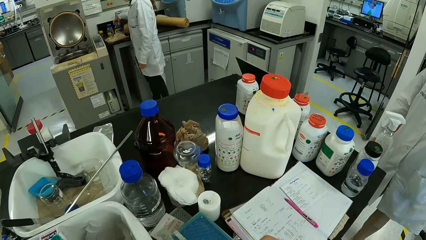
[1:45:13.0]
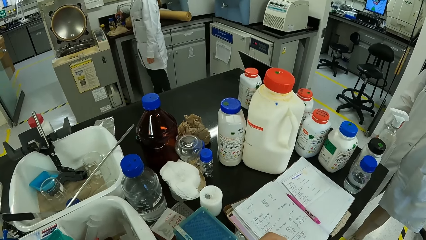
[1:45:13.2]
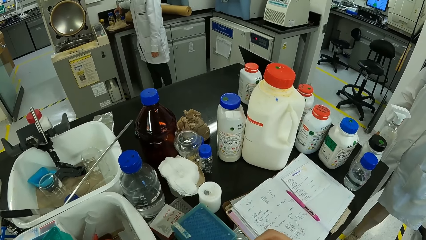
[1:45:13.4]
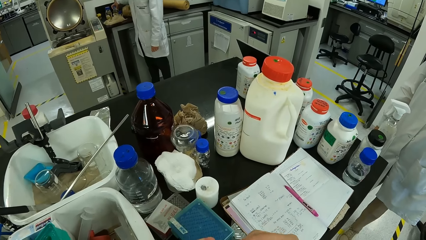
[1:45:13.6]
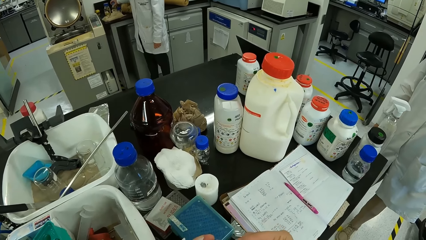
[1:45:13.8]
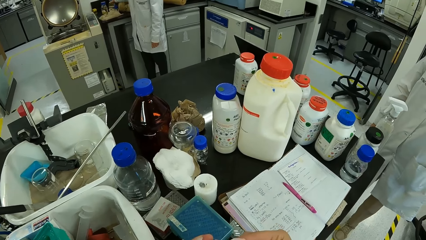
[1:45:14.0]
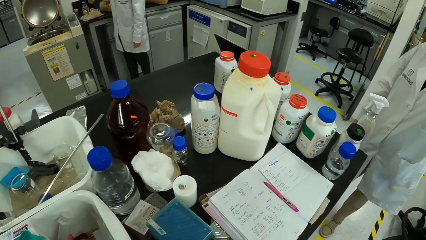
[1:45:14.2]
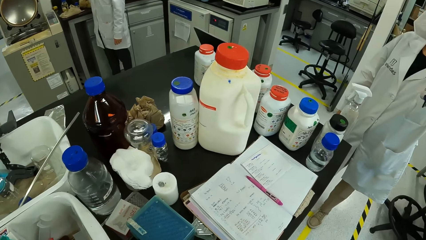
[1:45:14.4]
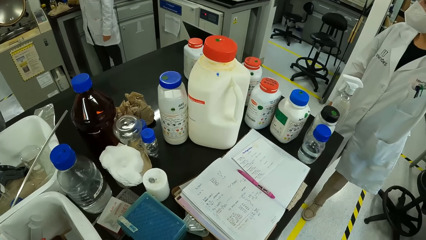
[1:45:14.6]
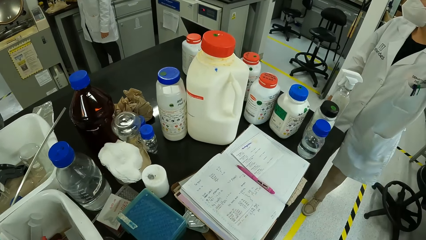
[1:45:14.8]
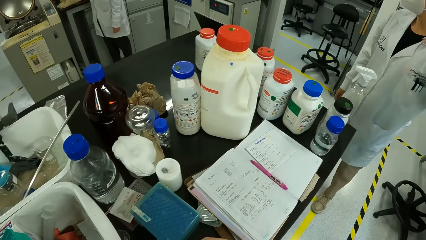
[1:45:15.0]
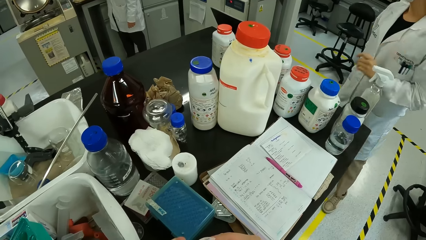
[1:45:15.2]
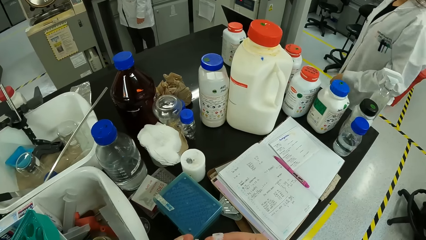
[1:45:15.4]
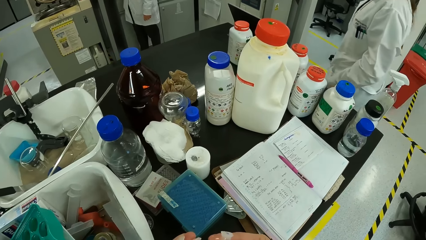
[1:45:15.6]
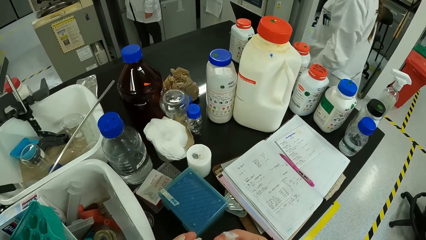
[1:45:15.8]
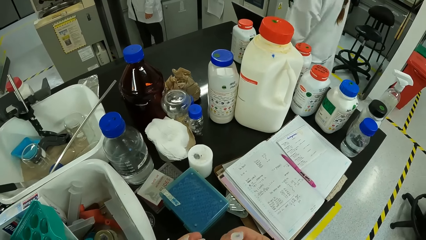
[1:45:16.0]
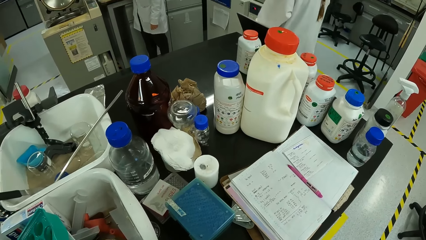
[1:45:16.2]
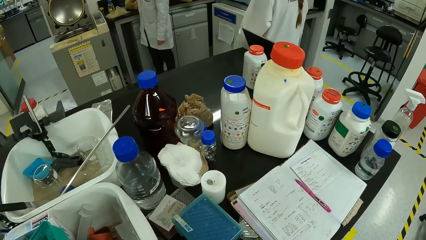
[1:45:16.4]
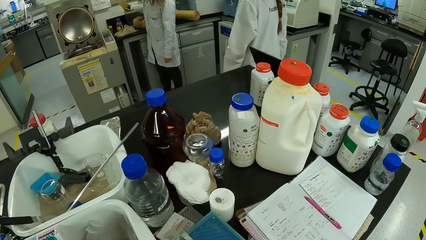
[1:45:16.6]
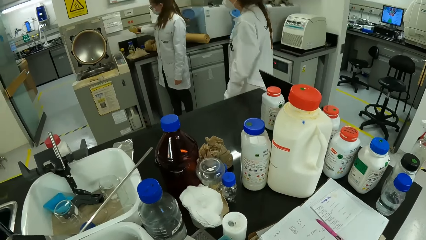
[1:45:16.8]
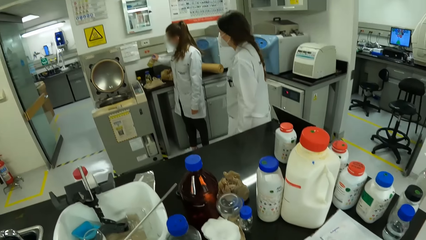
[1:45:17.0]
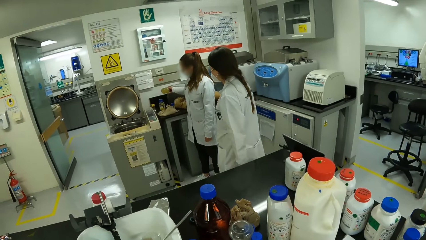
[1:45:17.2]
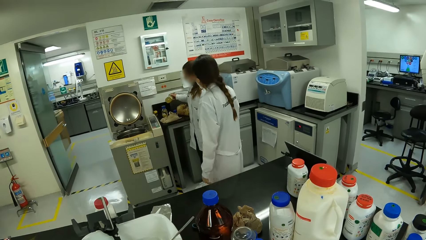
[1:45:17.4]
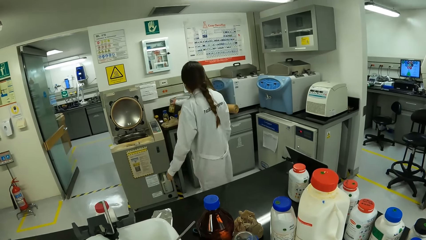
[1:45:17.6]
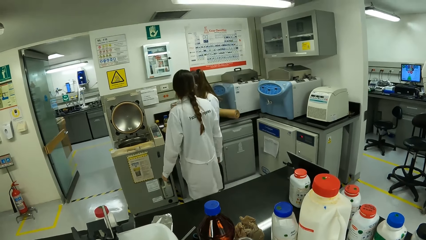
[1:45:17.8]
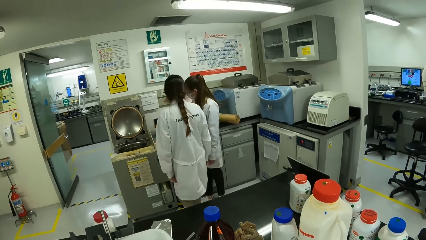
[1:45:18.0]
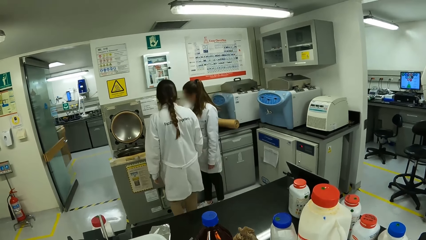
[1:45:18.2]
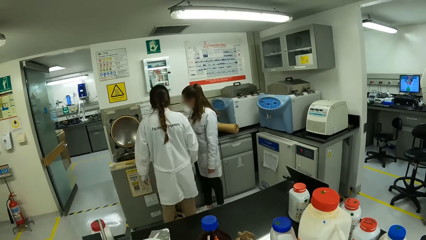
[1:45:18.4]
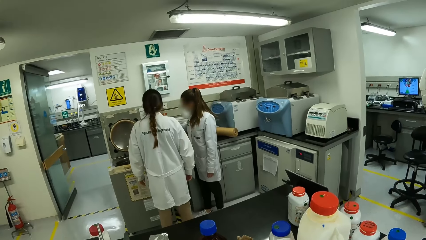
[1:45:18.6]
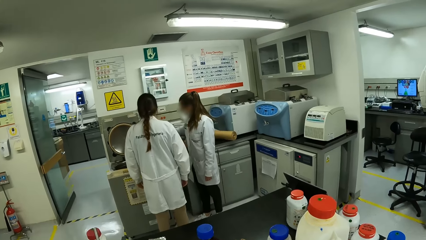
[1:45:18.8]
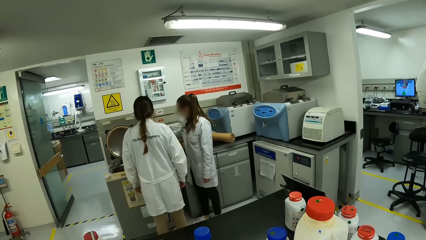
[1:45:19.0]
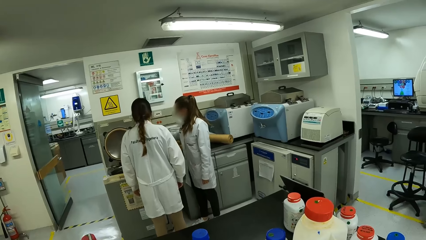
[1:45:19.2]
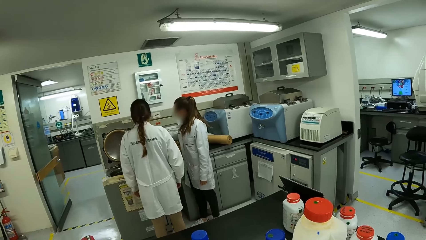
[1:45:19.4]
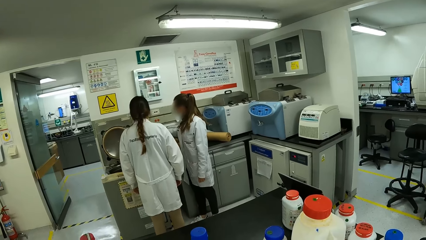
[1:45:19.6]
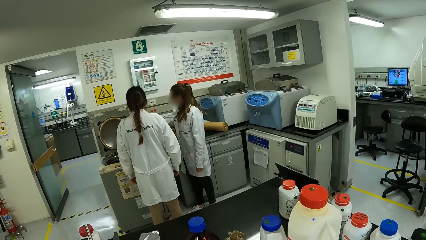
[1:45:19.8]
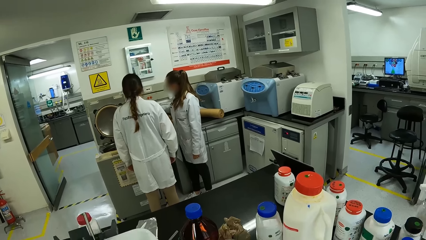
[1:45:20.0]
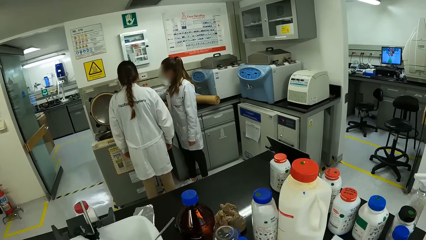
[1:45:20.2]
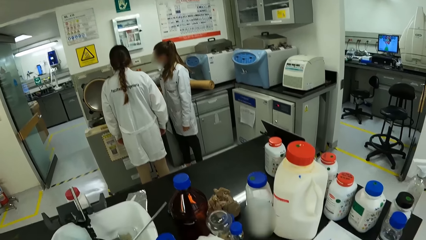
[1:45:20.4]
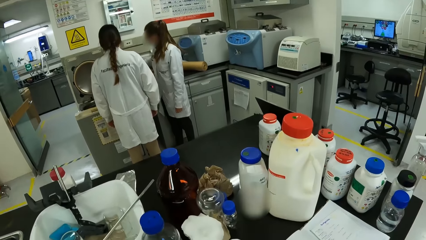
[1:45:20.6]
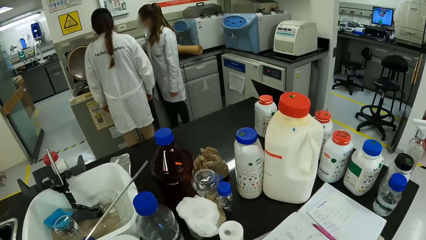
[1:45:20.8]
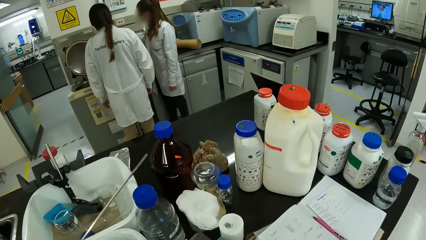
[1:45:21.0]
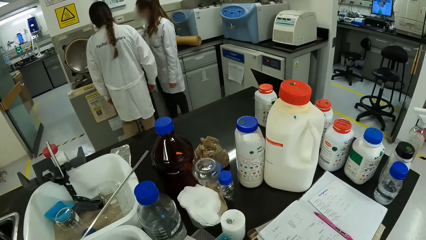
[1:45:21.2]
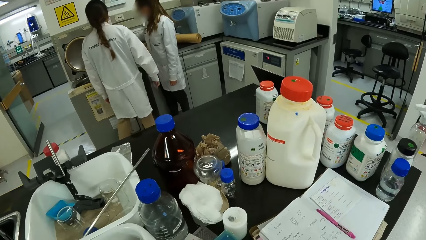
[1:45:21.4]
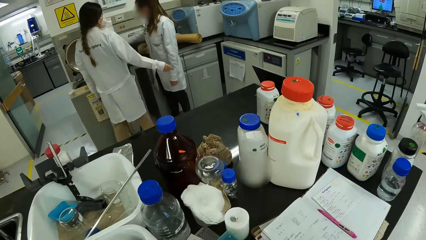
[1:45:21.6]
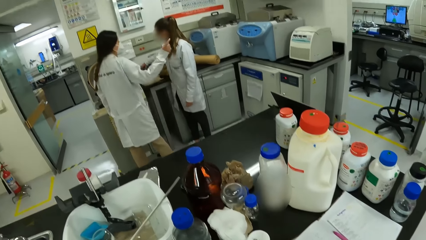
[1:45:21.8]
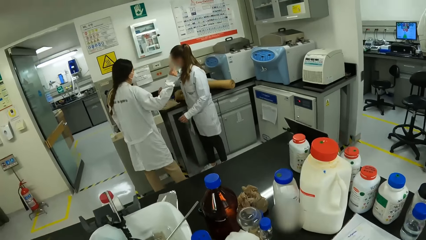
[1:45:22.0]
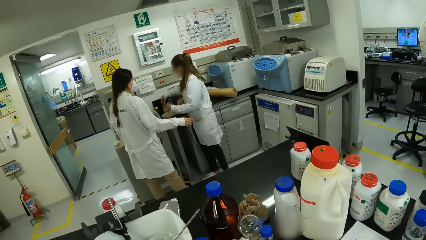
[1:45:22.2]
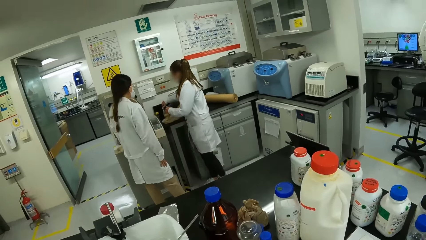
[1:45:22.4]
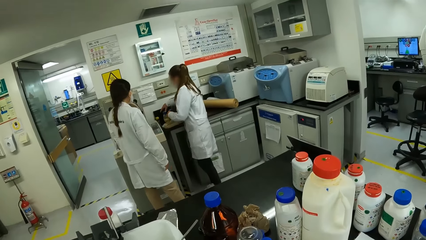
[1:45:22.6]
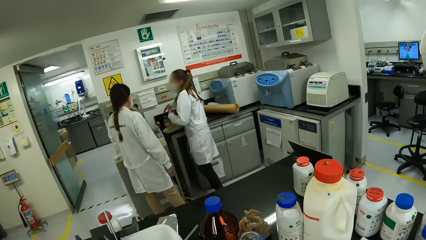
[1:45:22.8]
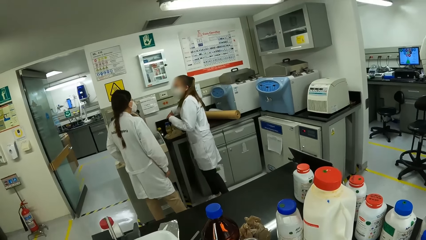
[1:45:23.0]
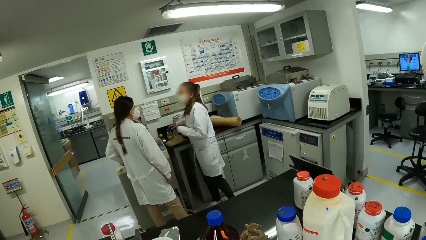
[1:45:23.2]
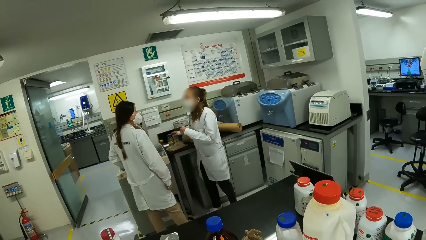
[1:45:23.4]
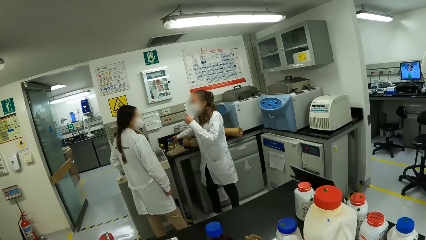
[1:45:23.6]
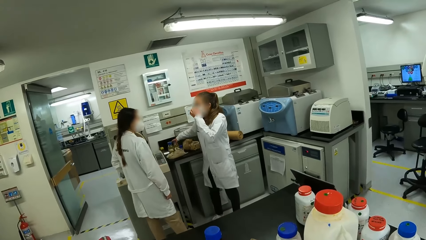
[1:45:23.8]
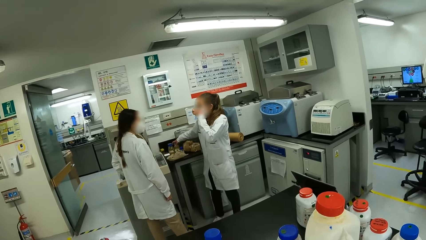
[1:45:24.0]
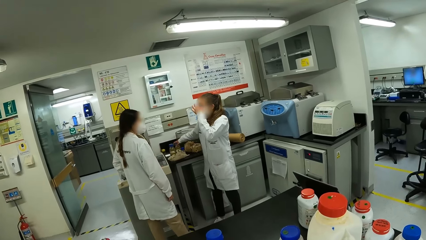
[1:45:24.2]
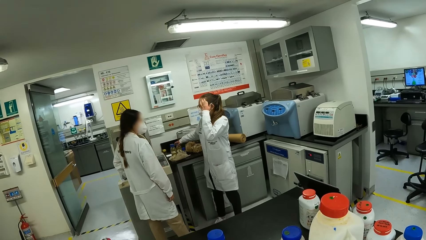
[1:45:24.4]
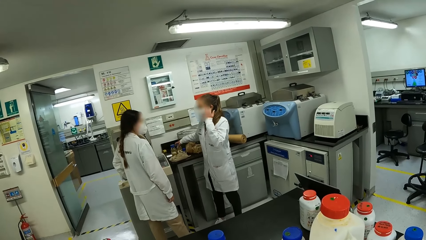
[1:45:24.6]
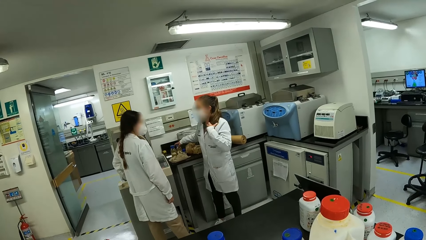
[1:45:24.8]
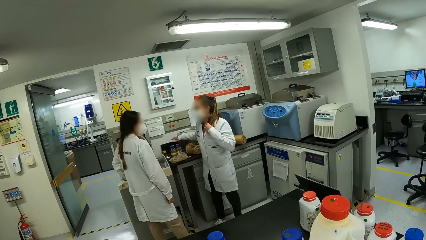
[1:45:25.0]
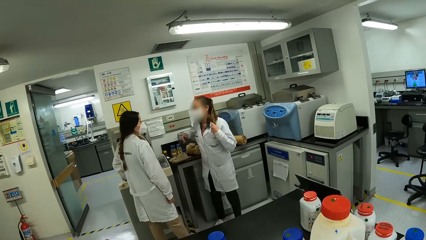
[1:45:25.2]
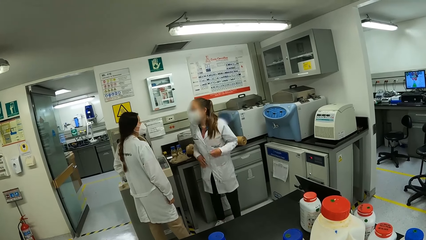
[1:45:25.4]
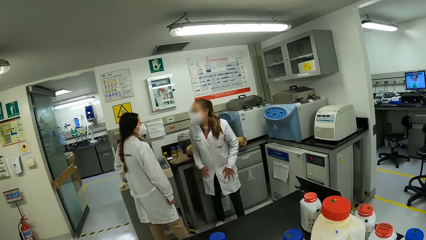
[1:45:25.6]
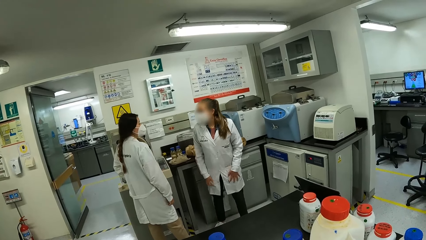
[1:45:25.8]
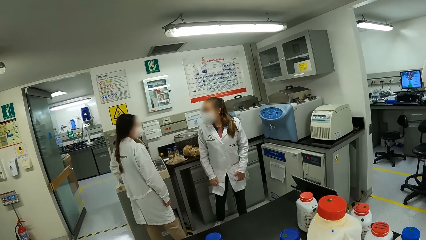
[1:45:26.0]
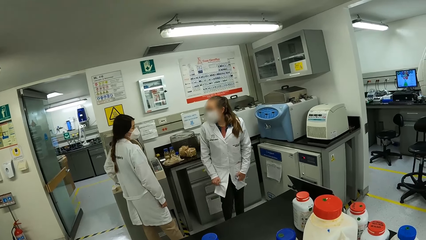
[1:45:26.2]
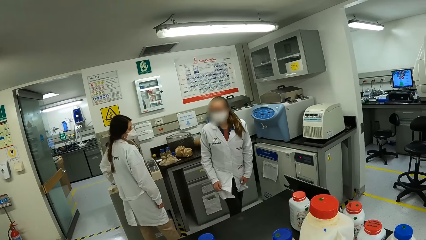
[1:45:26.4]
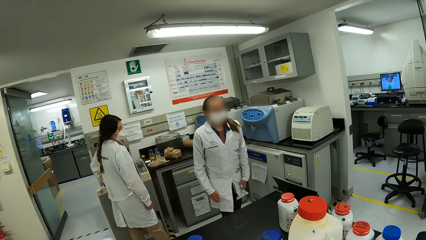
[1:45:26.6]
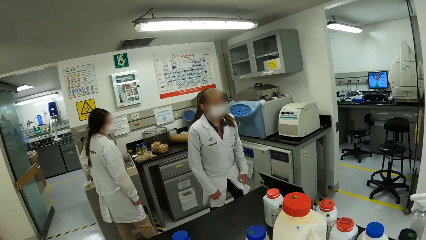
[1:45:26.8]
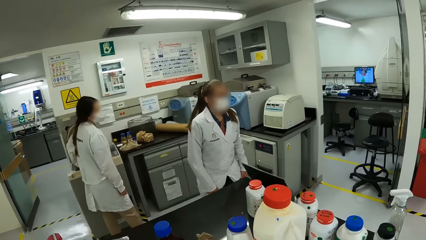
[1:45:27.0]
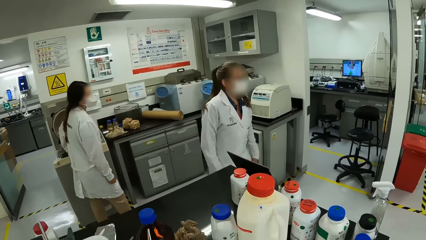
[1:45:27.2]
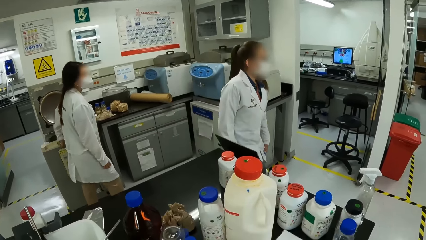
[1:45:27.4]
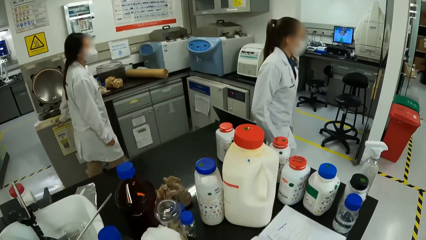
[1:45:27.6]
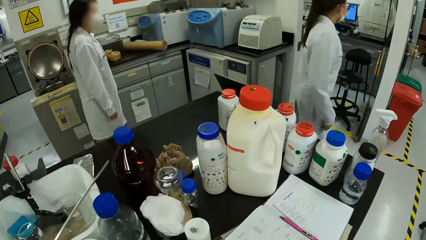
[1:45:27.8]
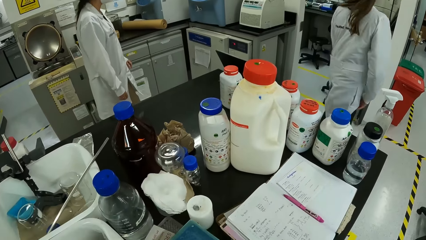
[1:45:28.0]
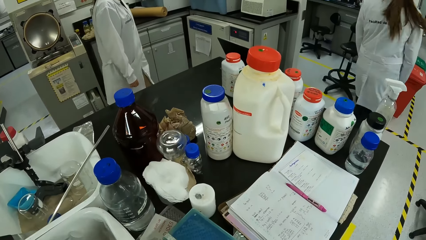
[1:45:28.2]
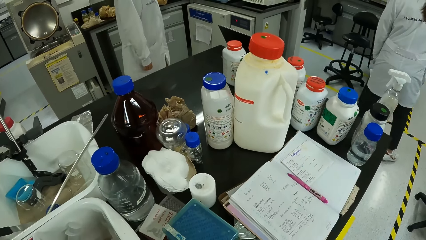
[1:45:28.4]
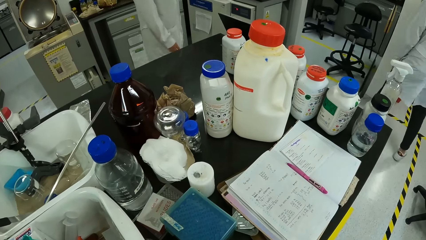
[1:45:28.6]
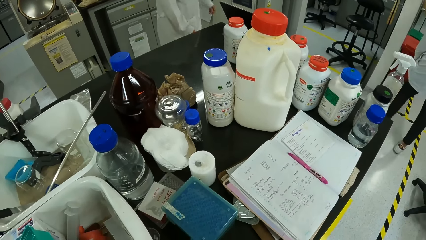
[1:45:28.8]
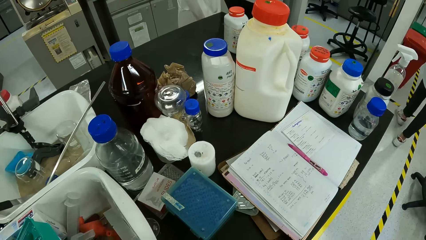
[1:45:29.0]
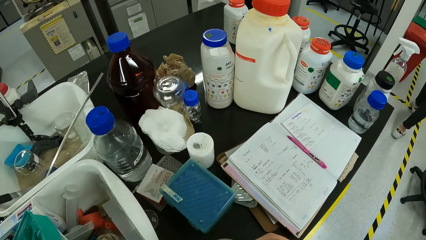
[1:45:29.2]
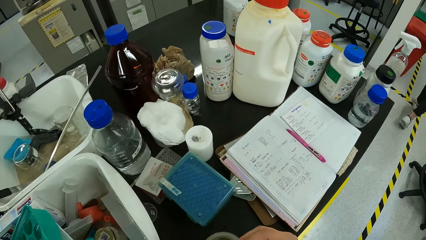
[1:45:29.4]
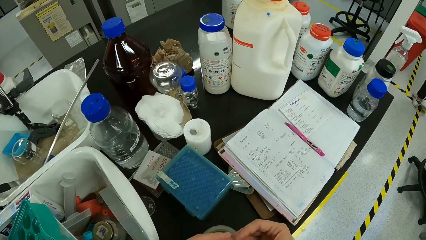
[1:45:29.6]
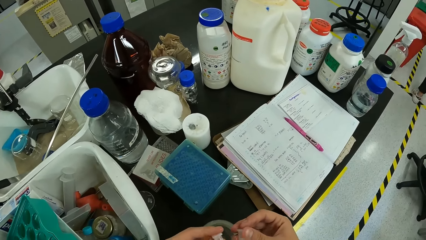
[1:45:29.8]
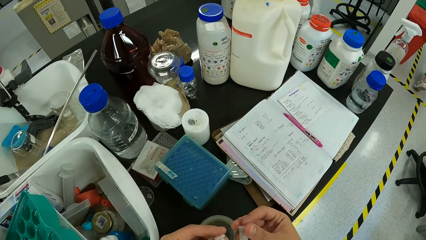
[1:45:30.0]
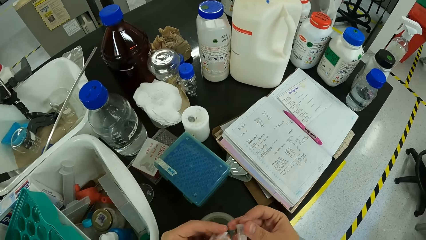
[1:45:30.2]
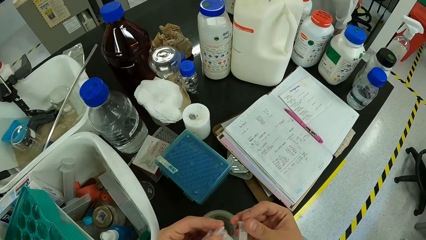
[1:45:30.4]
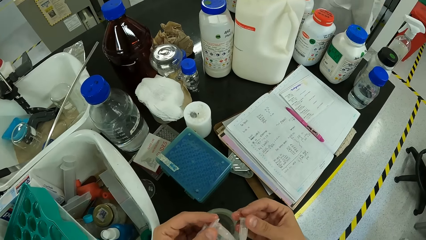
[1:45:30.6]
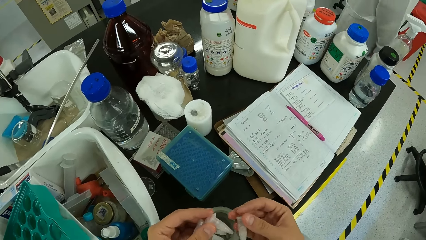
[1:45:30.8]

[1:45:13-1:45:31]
A person picks up something. Another person moves around. The other person and the first person stare around. The first person and the other person interact. The first person walks around. The other person walks around.
